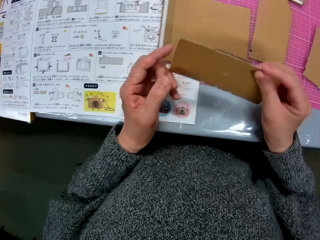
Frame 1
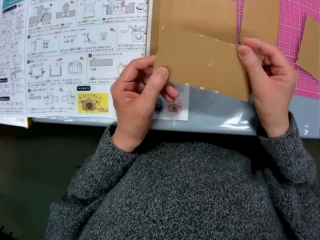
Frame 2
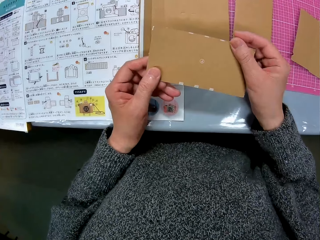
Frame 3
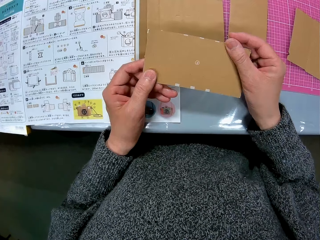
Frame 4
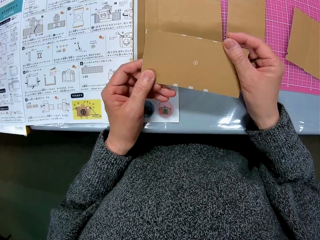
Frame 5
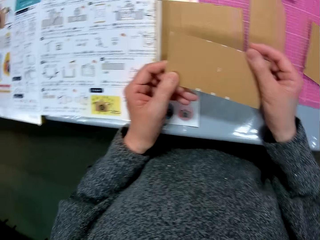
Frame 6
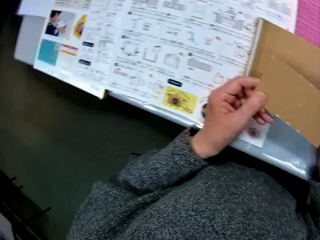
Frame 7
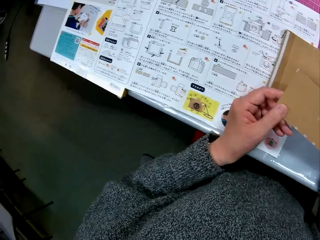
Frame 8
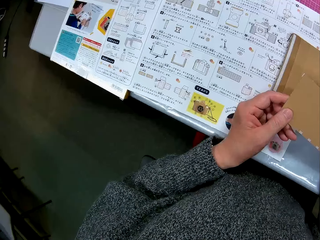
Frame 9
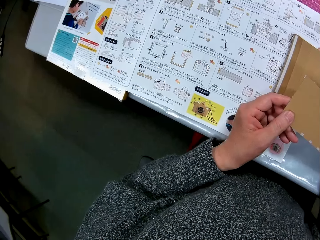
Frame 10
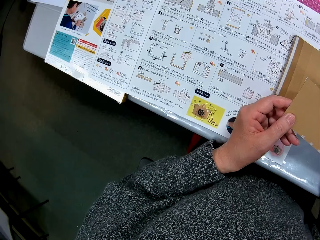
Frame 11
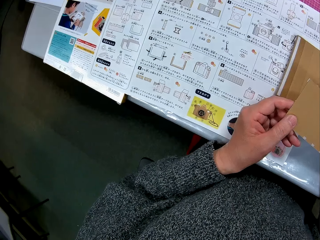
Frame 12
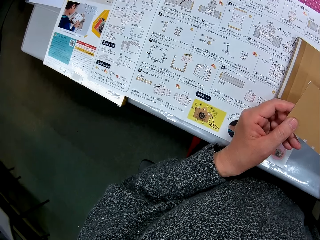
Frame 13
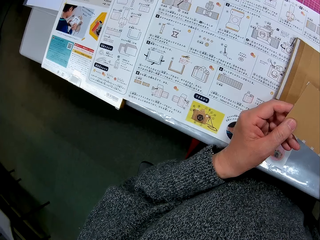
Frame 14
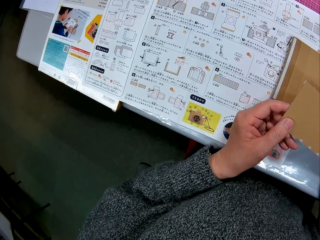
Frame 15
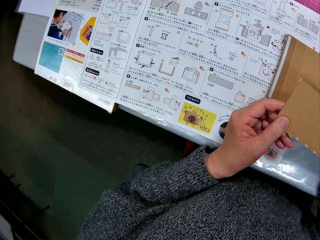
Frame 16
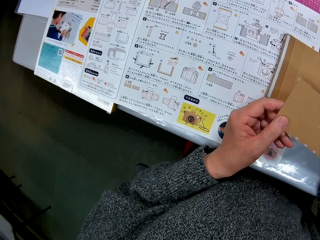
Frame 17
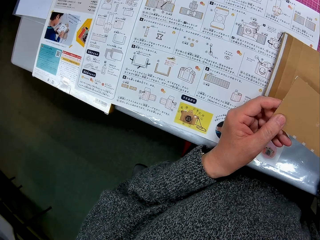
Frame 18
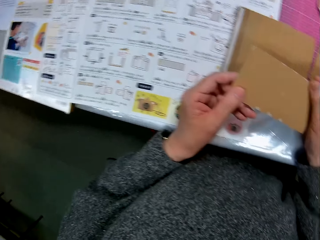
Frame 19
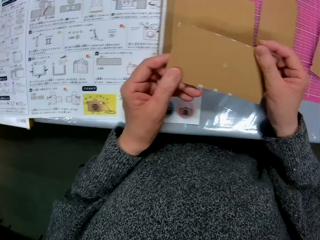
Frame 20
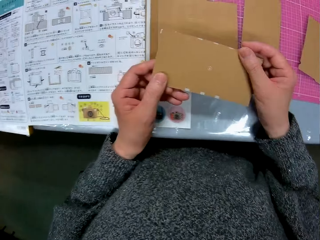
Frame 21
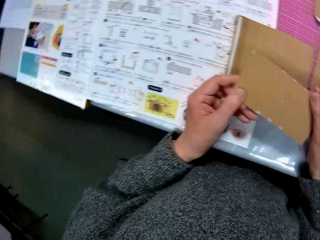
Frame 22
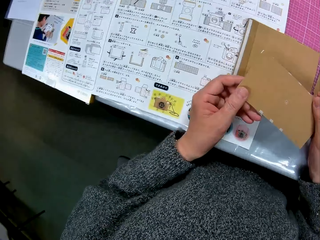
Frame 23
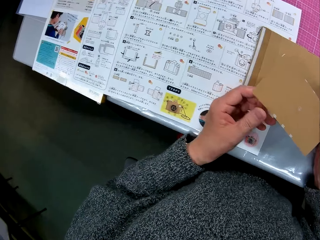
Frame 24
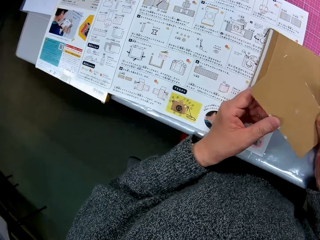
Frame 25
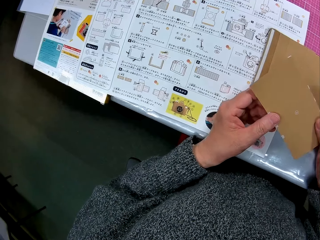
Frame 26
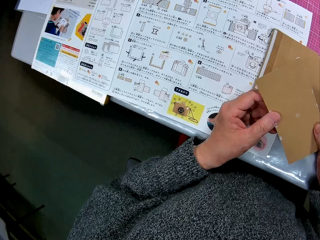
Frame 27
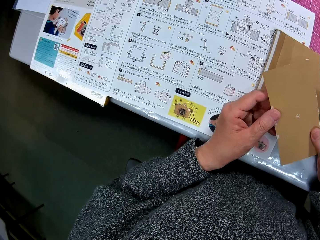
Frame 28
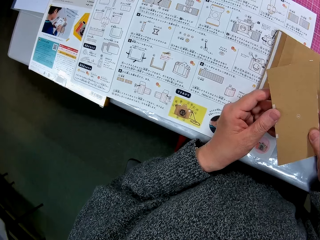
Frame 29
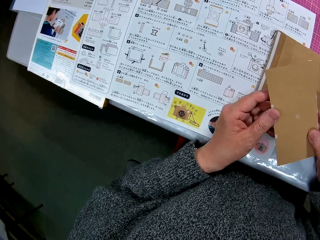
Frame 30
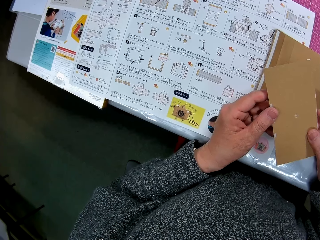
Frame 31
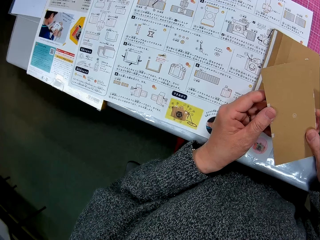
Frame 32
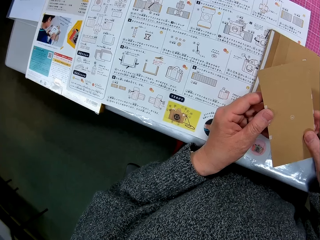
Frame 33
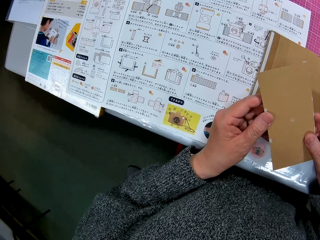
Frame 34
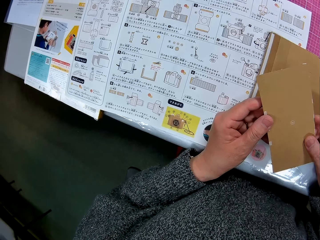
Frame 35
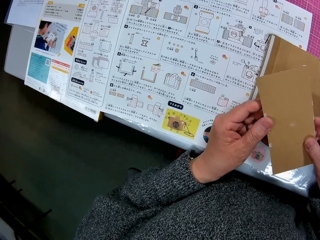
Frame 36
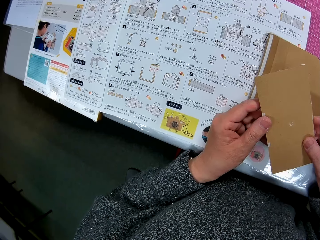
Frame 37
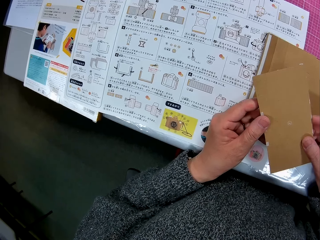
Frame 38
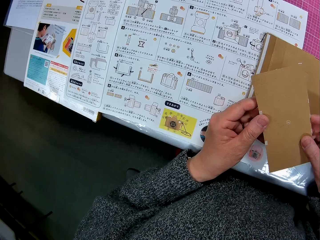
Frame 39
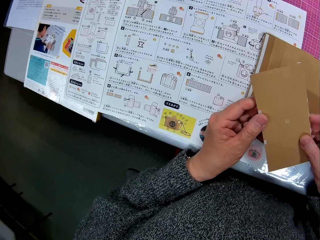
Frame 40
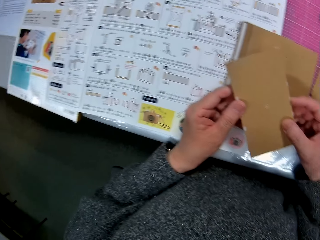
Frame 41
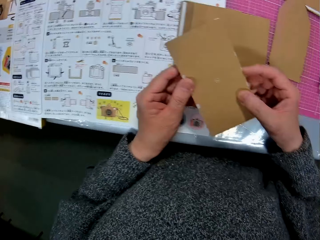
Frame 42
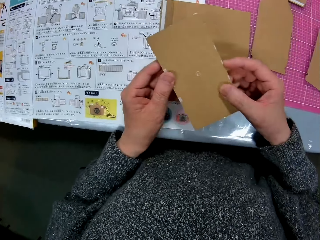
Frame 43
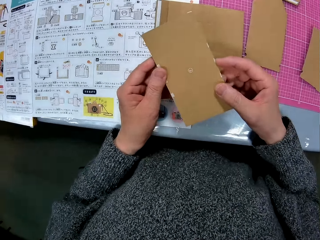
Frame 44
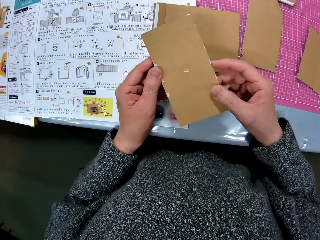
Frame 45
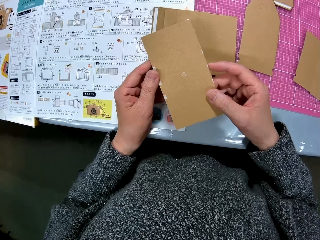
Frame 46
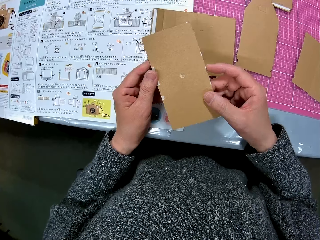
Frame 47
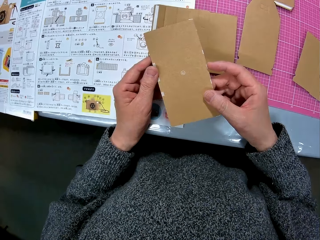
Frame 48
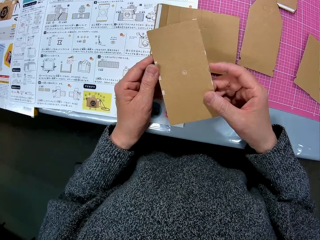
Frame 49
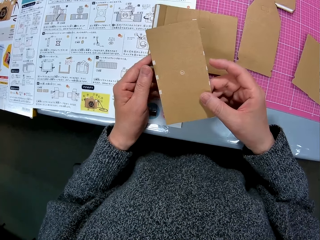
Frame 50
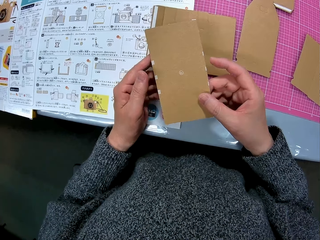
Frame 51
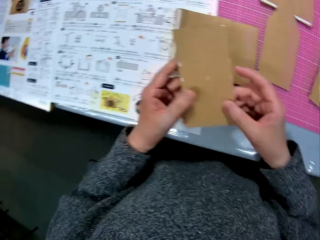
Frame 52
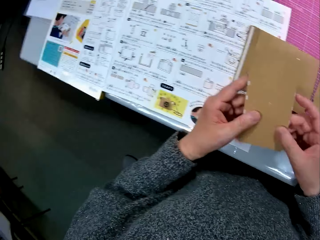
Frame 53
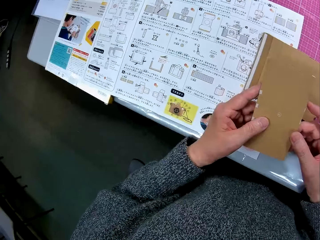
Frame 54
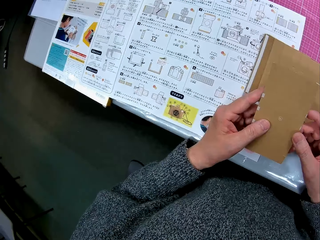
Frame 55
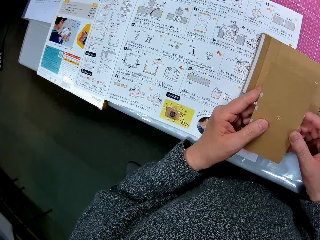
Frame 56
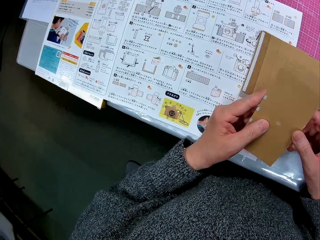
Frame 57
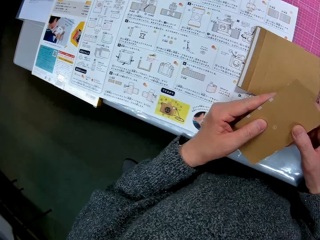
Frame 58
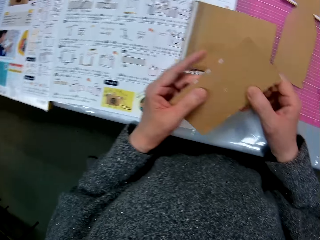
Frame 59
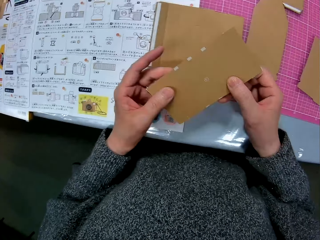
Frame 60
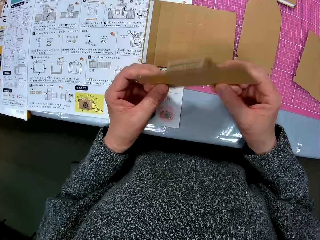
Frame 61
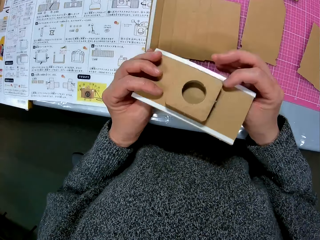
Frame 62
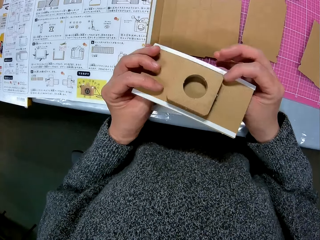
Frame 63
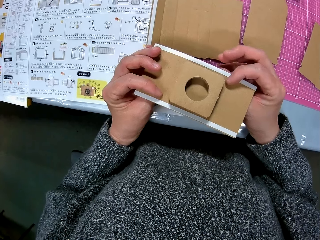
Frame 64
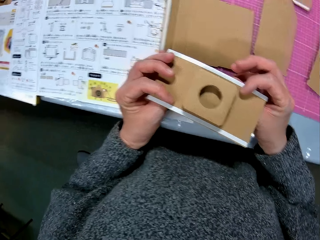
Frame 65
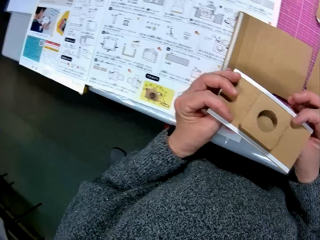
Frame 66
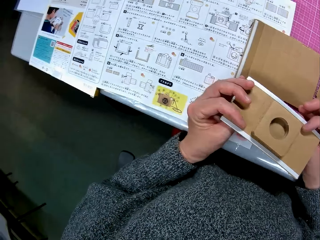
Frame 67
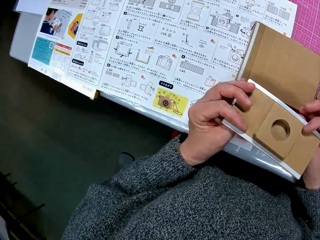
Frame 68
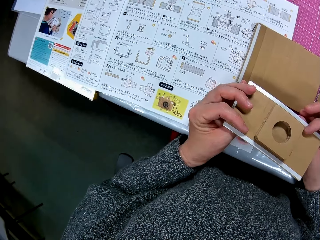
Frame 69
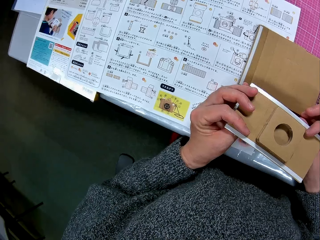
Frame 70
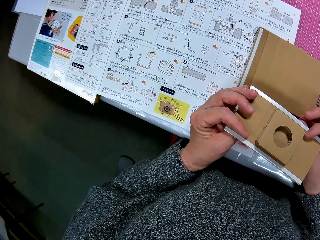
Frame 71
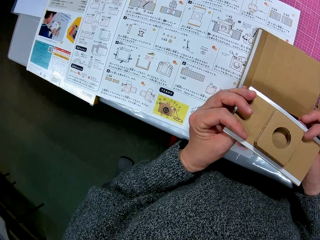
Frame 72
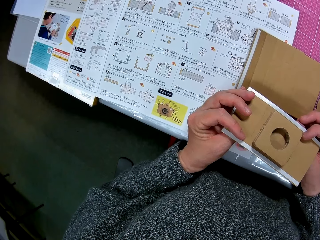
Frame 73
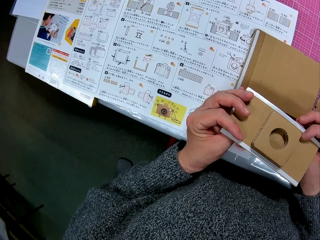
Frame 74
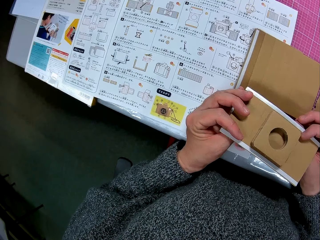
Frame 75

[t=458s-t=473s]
The camera wearer looks at the other side of the cardboard model. She turns to the book on the table. She looks at the cardboard model in her hands. She turns to the book on the table. She looks at the cardboard model in her hands. She turns to the book on the table. She looks at the cardboard model in her hands. She looks at the other side of the mechanical model. She turns to the book on the table.

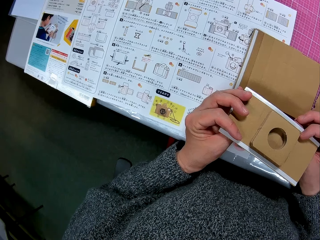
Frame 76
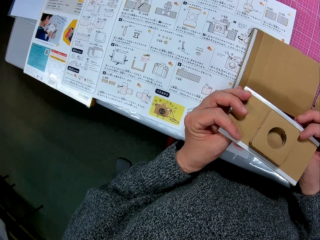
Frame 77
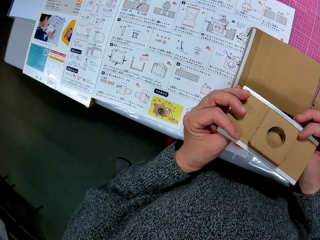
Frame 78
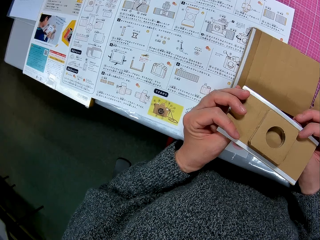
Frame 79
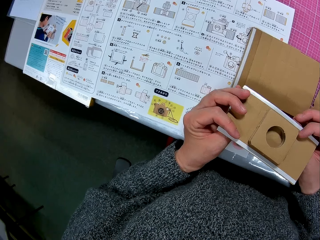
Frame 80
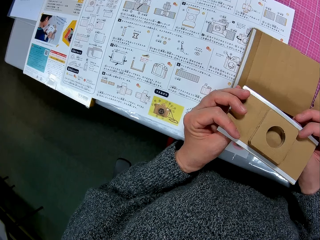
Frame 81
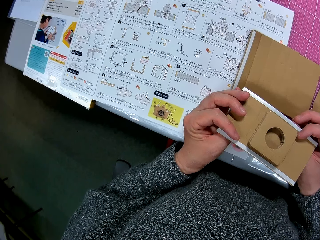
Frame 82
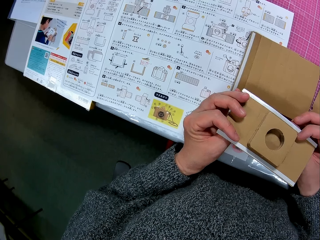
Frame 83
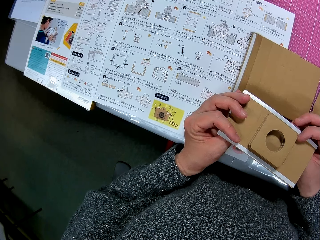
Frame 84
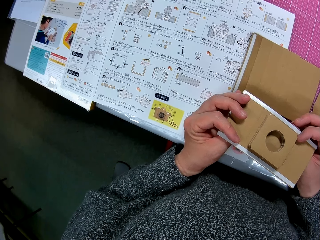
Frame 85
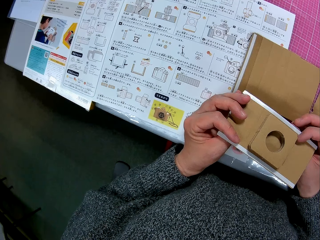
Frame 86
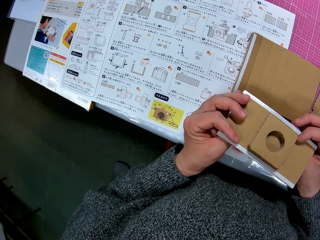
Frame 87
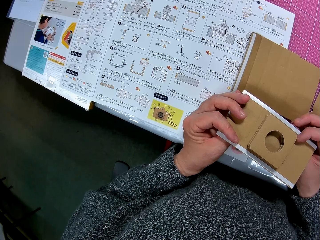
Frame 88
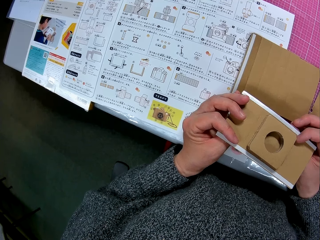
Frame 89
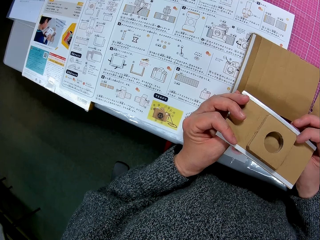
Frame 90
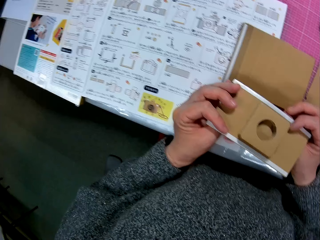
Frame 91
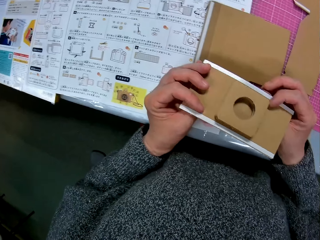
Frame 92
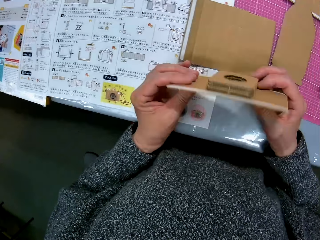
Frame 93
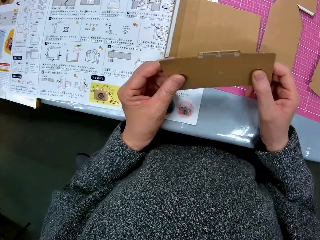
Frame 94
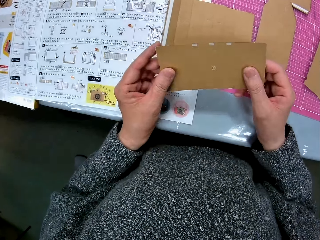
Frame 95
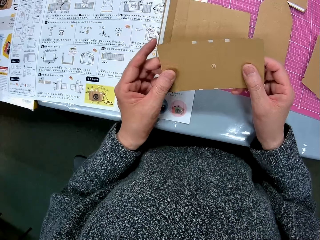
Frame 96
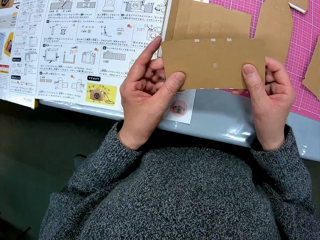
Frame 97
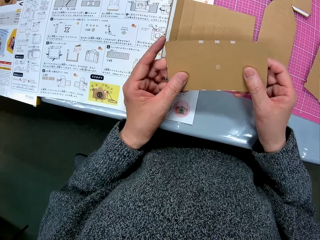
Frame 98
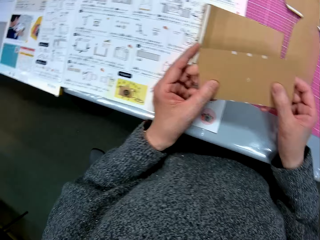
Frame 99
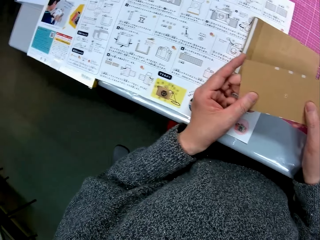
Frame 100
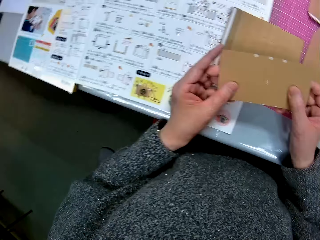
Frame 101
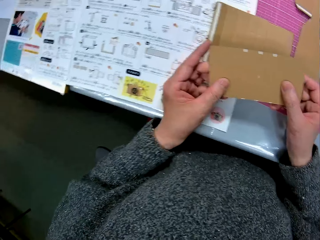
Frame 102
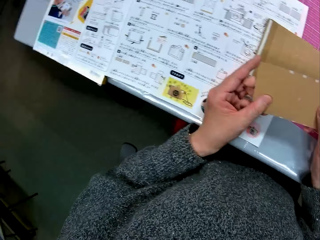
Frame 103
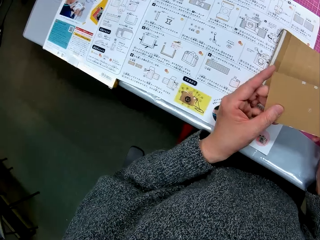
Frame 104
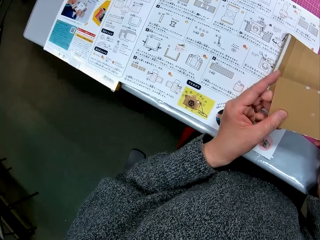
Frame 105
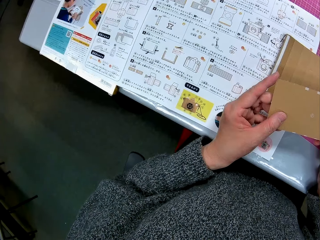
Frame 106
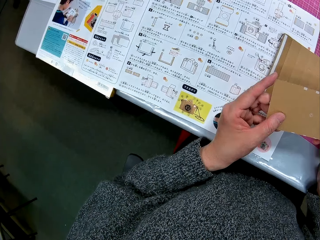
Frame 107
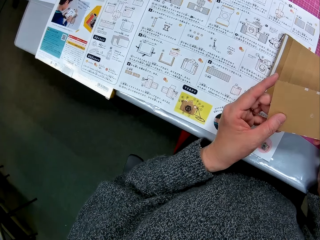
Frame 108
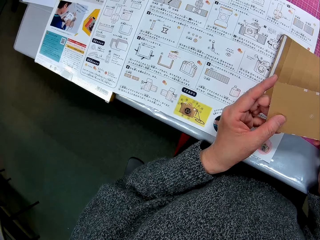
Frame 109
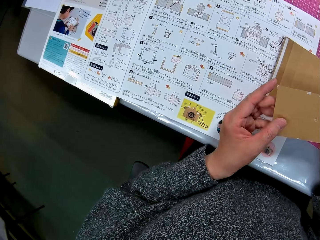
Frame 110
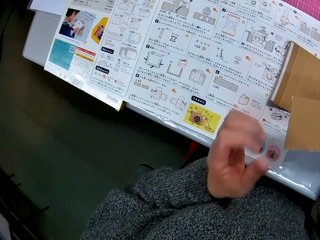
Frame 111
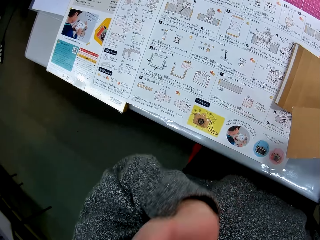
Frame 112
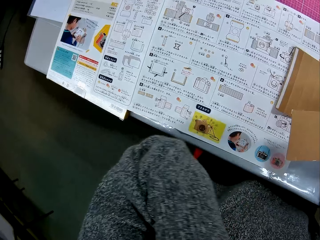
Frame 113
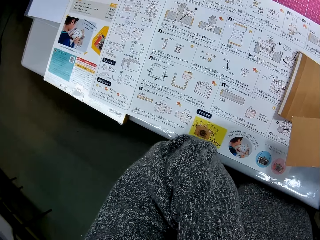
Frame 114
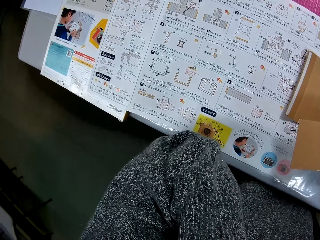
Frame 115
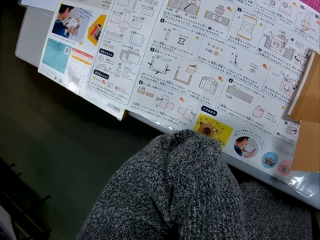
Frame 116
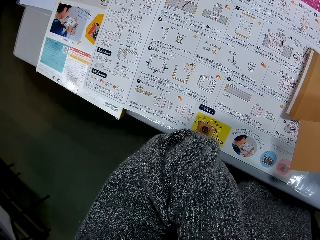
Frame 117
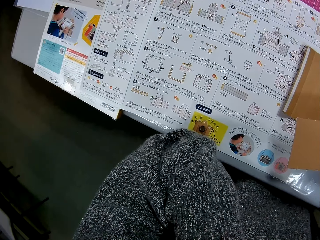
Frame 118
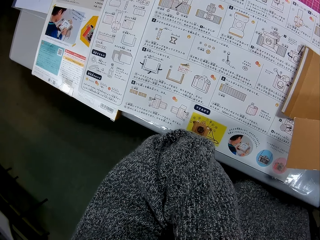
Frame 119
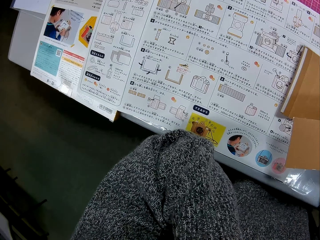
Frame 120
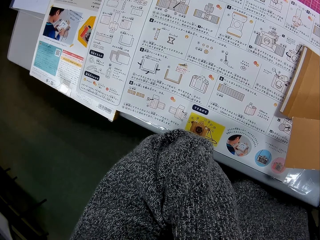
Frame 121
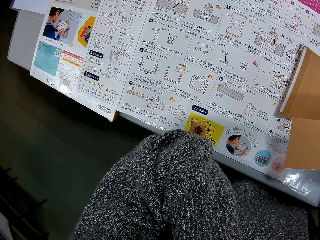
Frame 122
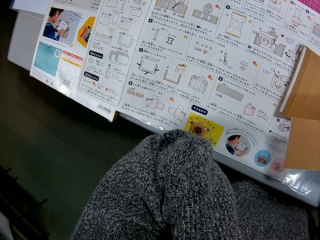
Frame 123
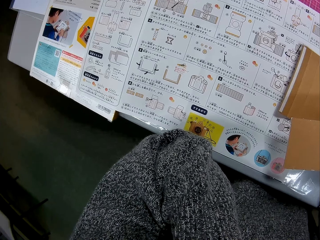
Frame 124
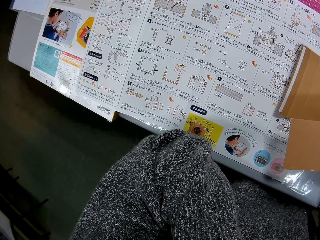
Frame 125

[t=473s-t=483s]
The camera wearer turns the cardboard model to the other side. She stares at the cardboard box craft. She turns to the book on the table. She touches something. She places her left hand under her chin.
